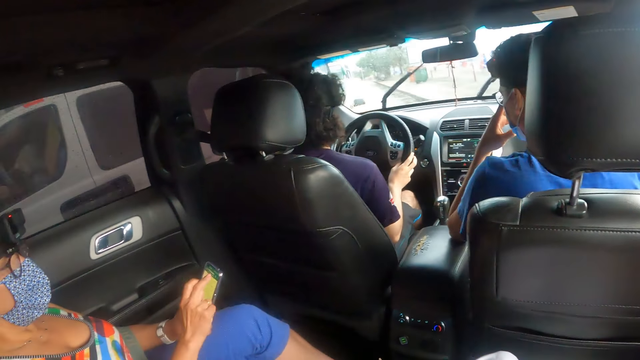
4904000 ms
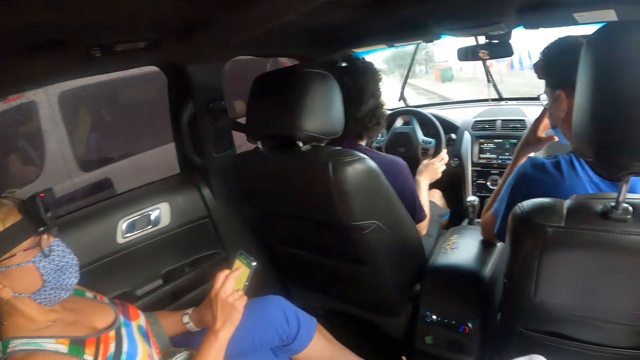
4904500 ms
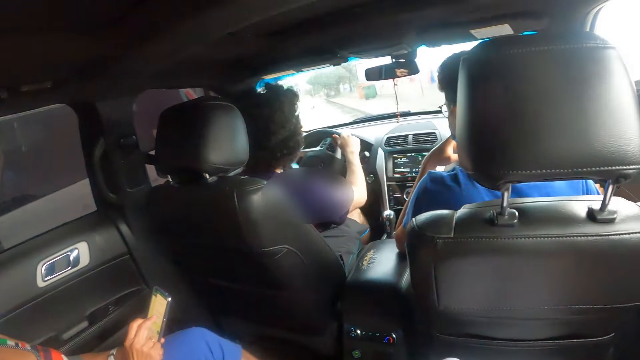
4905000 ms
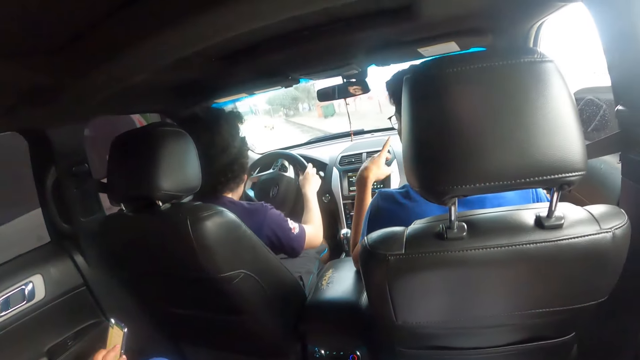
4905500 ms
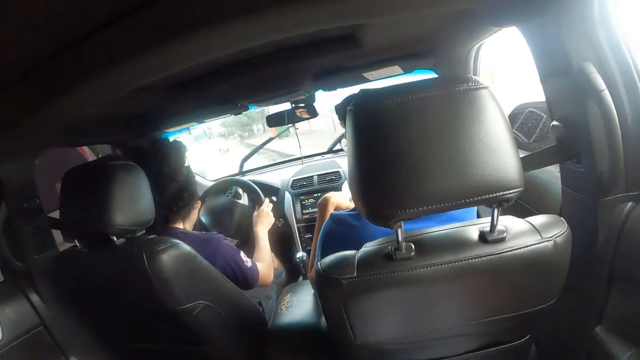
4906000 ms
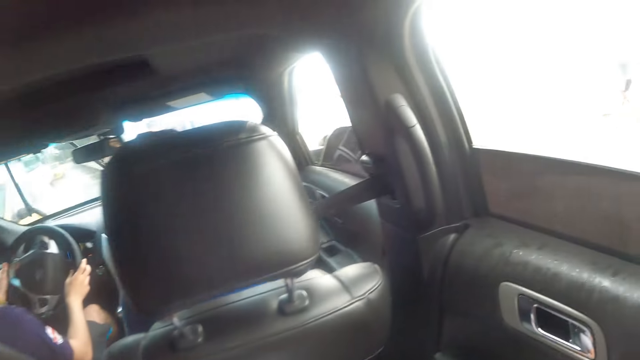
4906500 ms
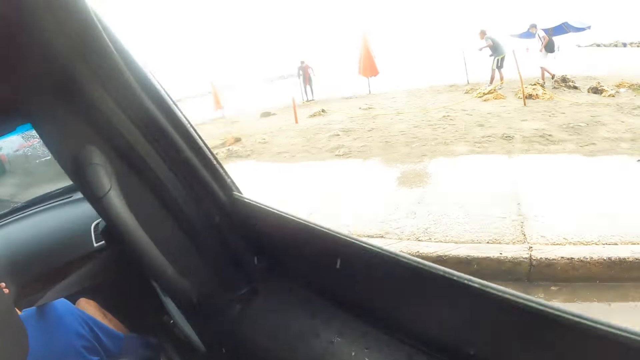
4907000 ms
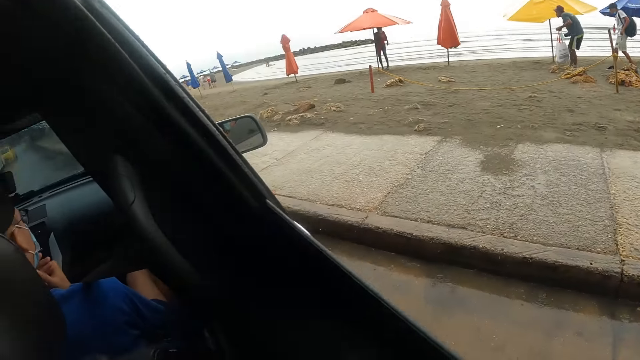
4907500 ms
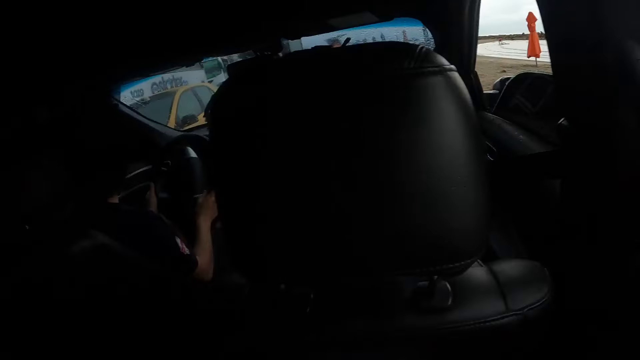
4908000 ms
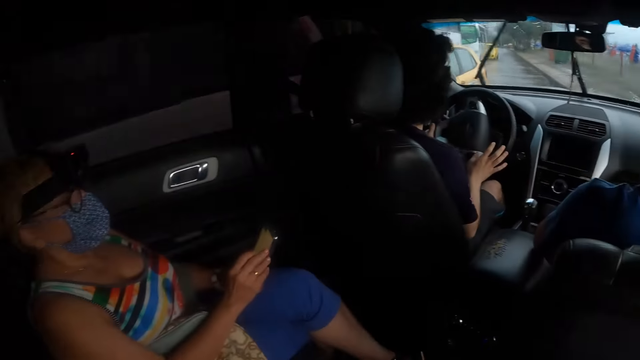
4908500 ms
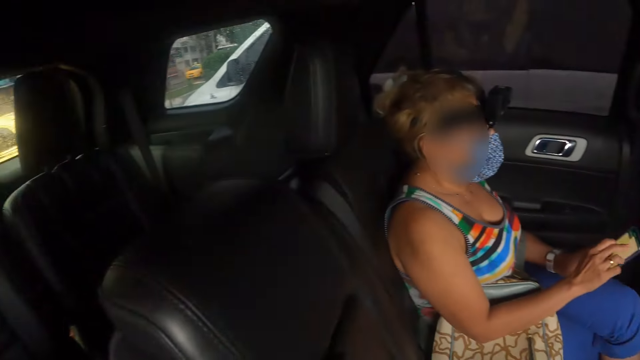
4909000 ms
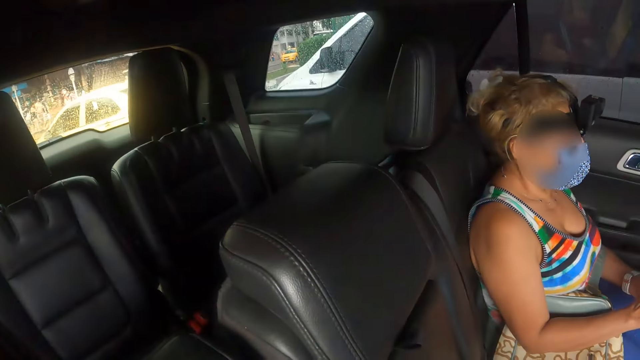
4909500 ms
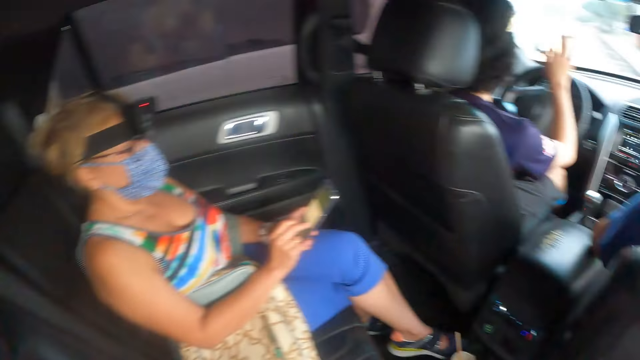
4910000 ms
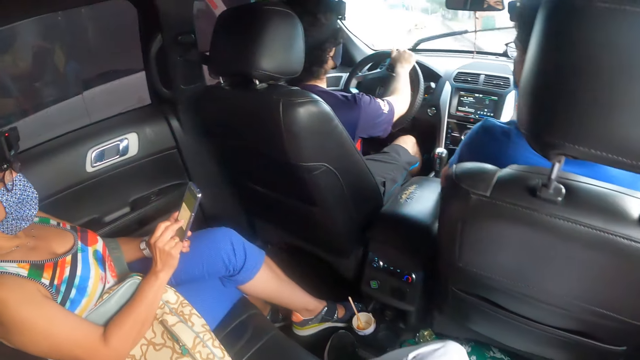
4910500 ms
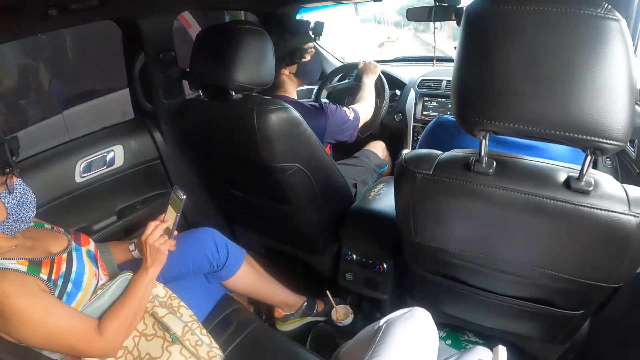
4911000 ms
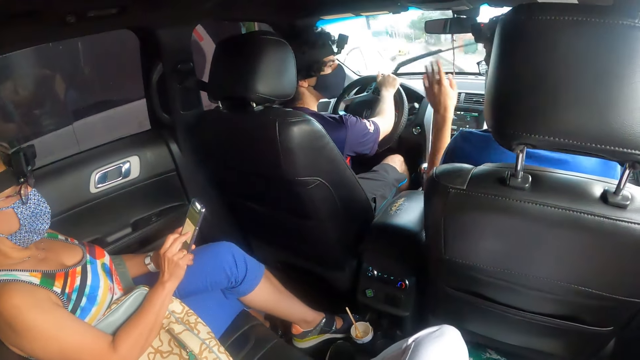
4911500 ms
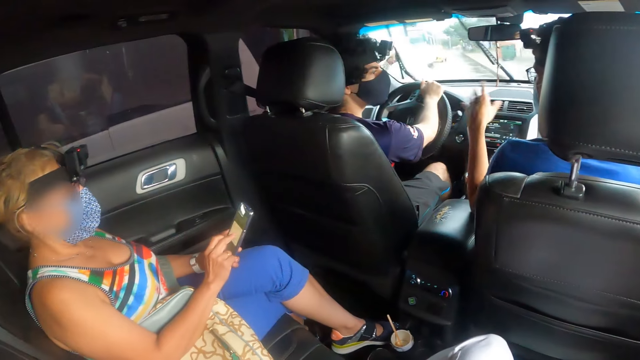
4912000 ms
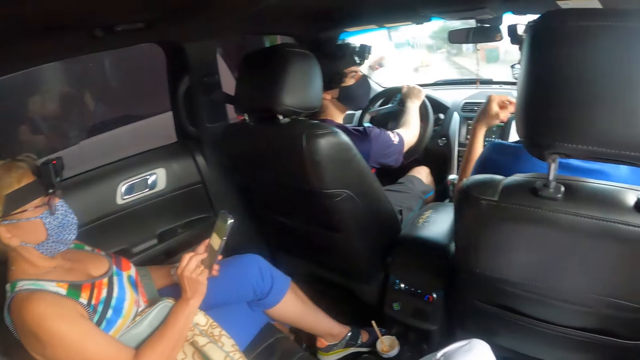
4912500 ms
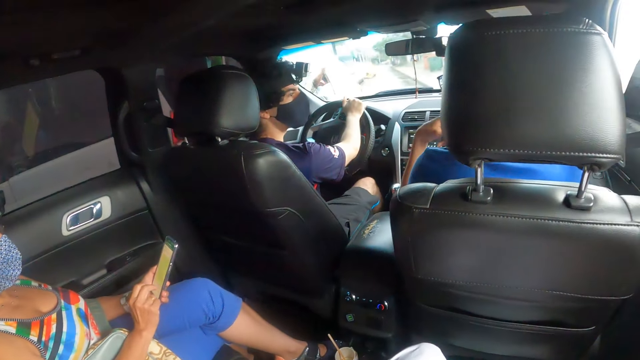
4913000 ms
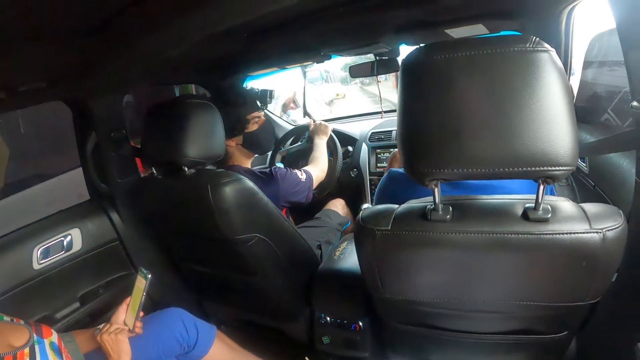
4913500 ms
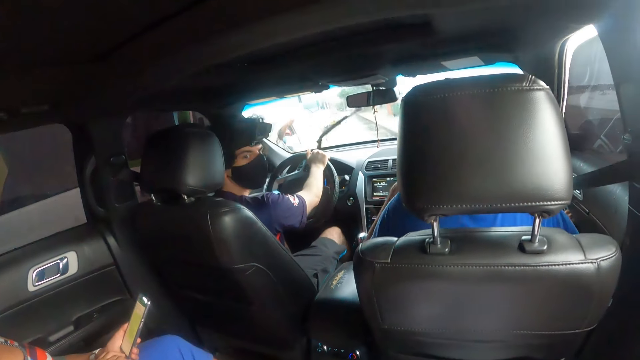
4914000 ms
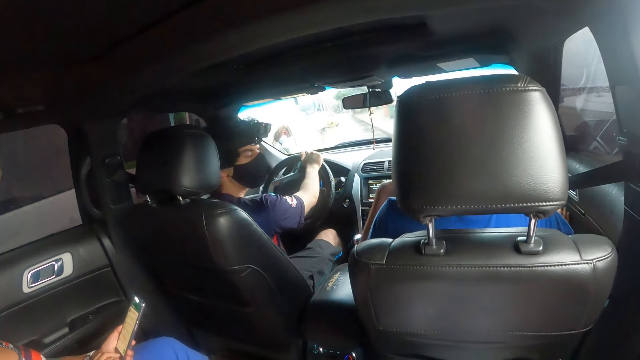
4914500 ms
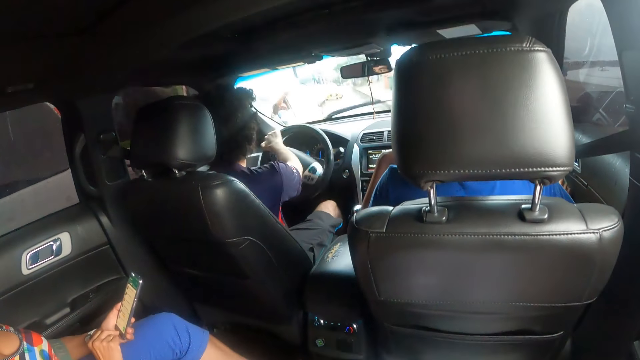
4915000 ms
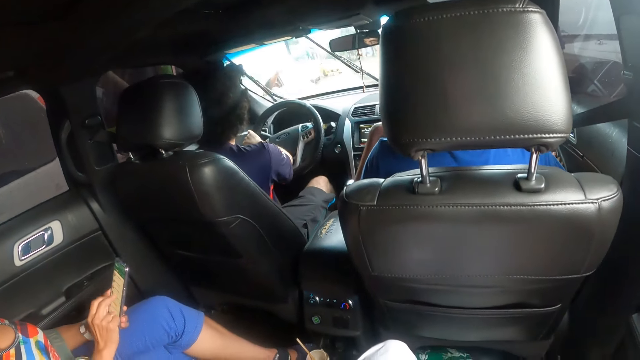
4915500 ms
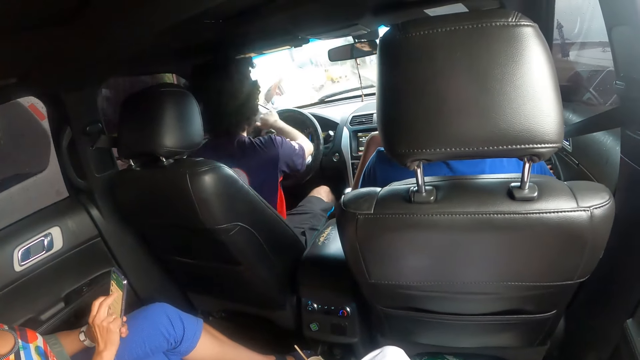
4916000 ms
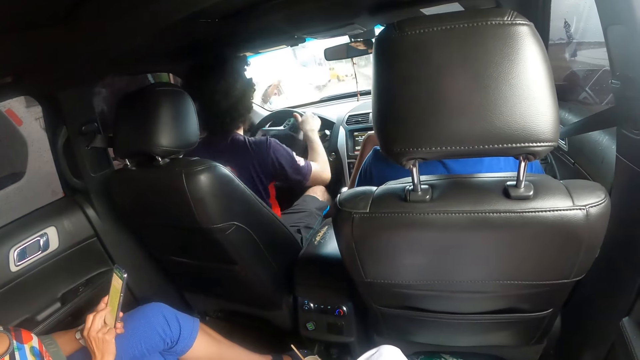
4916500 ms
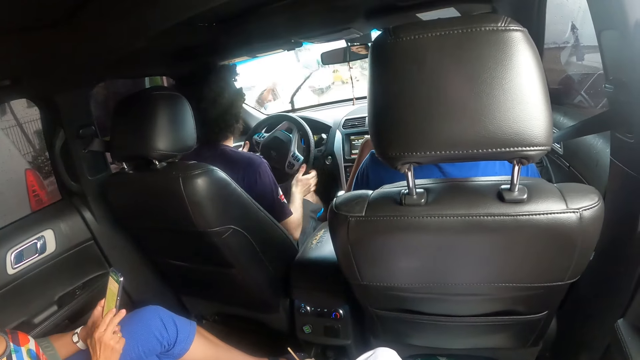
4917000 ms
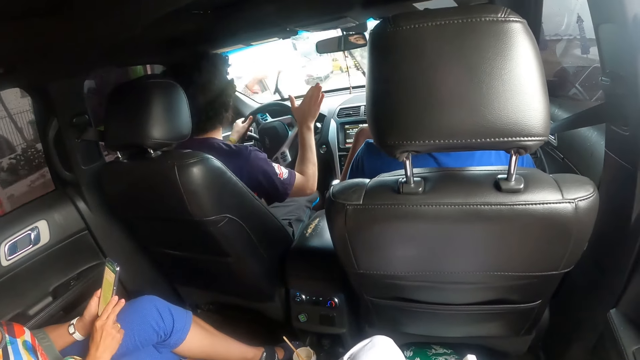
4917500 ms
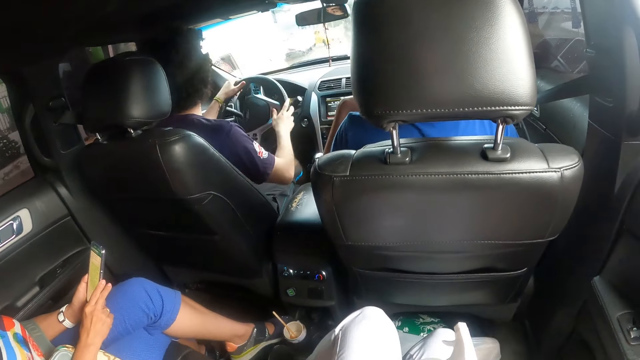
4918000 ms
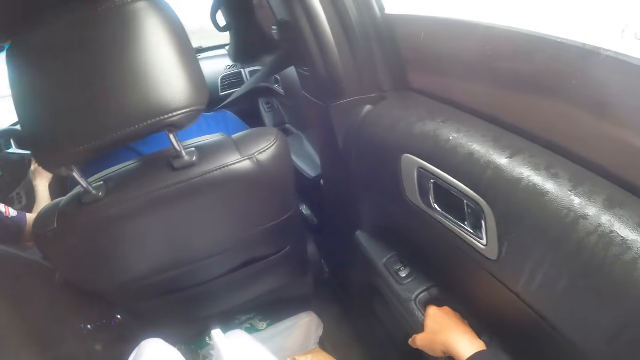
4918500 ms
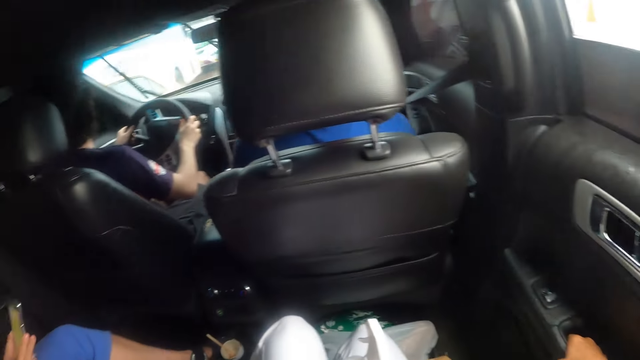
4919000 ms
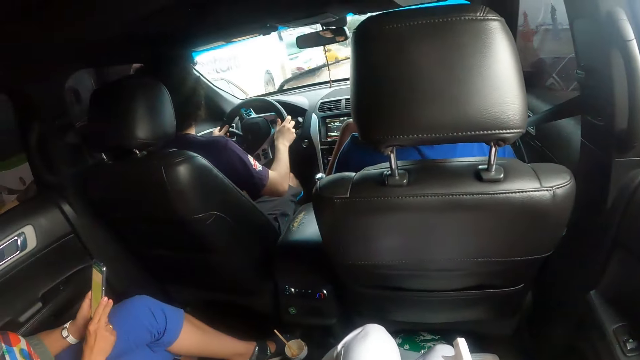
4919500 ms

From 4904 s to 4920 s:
The camera wearer looks at the window. They look around the vehicle. They look at the colleagues. A man moves a hand. Another man waves a hand.

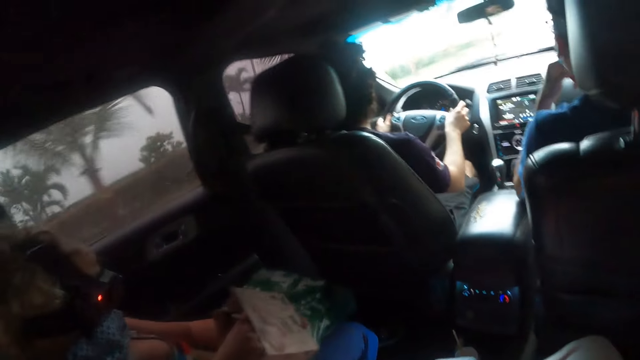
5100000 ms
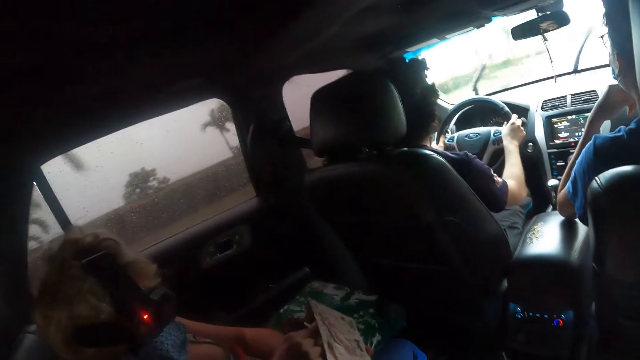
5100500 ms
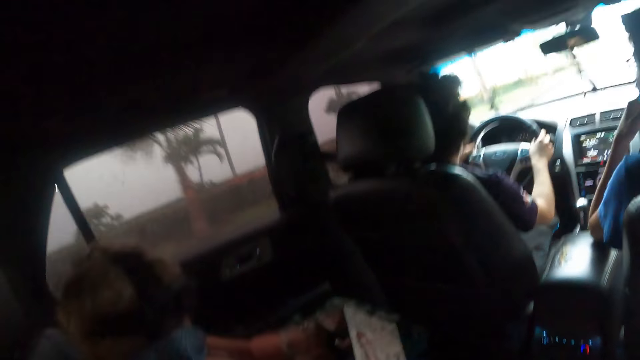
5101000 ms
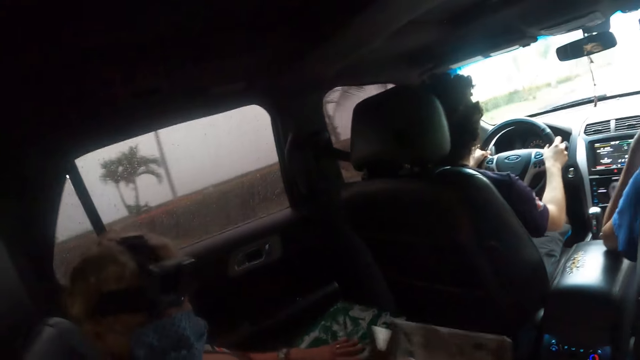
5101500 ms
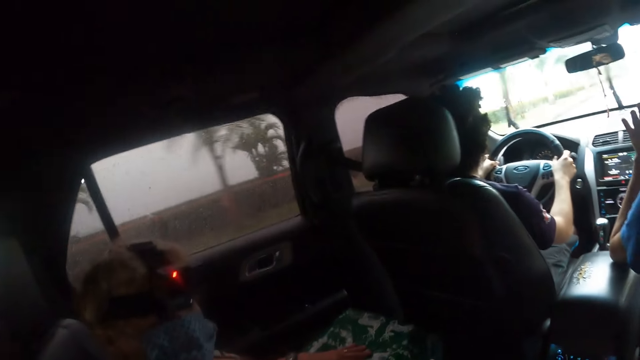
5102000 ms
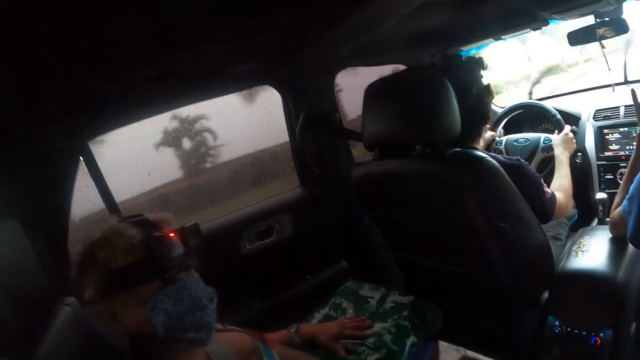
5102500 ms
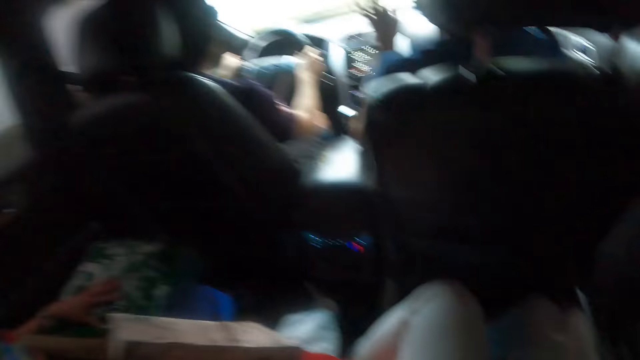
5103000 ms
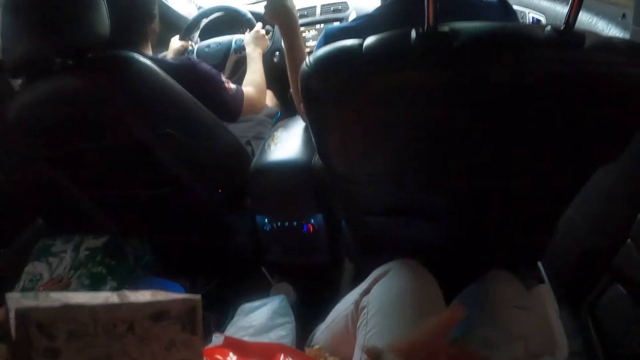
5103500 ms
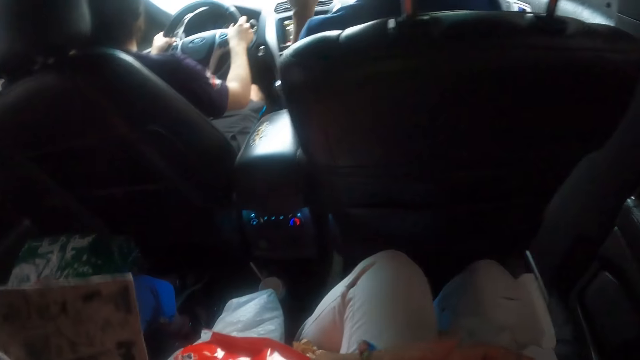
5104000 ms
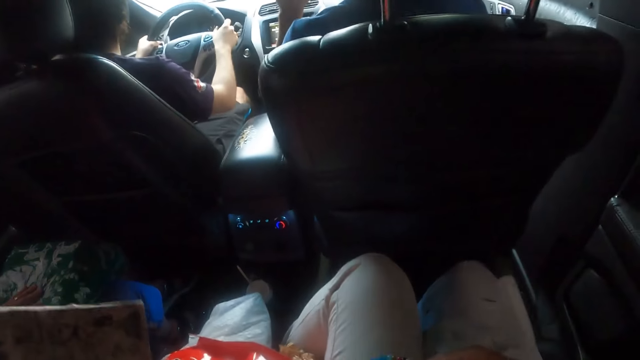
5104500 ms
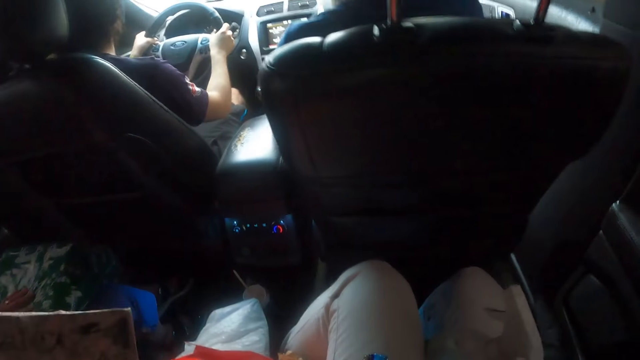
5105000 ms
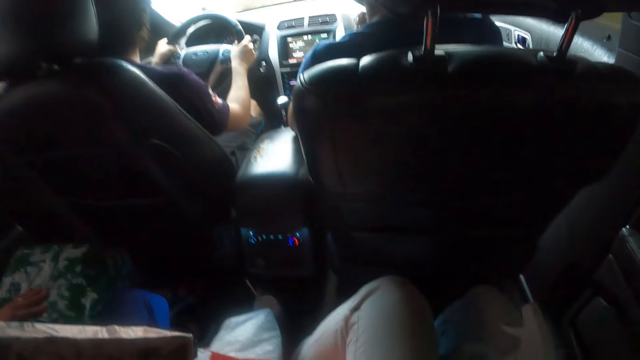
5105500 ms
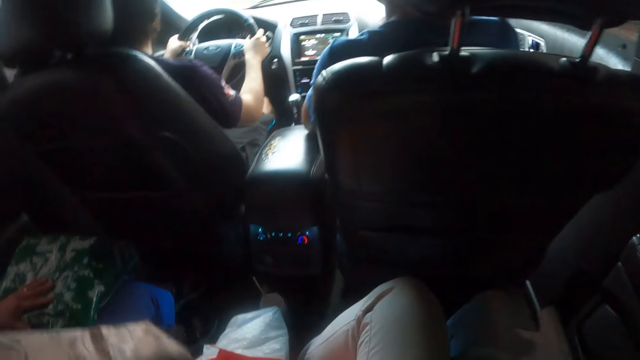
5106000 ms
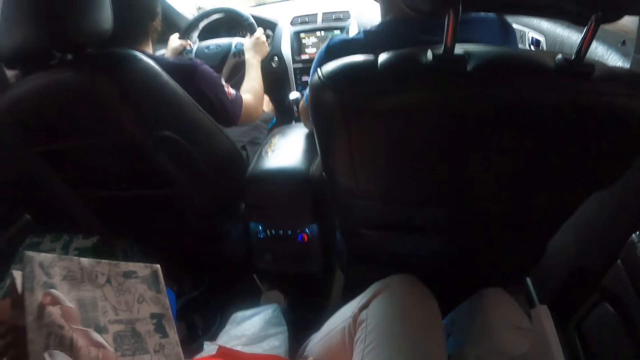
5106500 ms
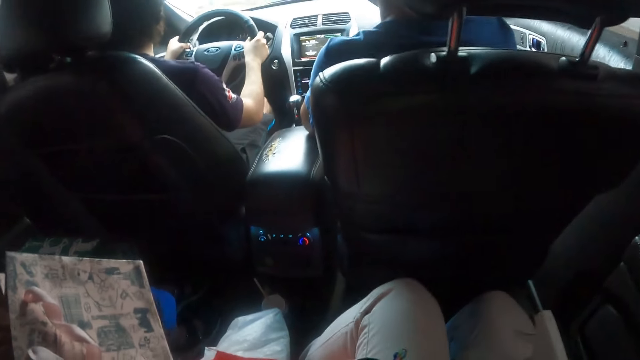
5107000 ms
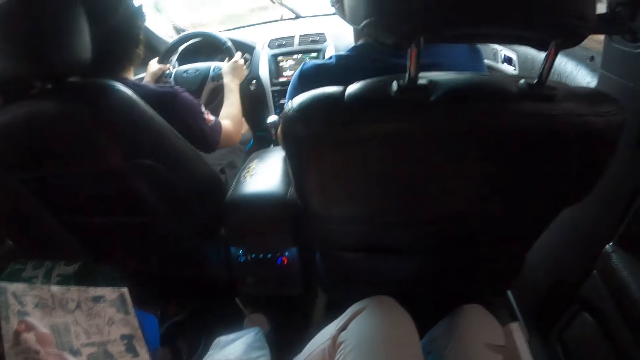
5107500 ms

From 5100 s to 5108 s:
The camera wearer looks at a woman. The woman puts her hand inside an envelope and moves a pack on the hand. The camera wearer looks at the laps.
